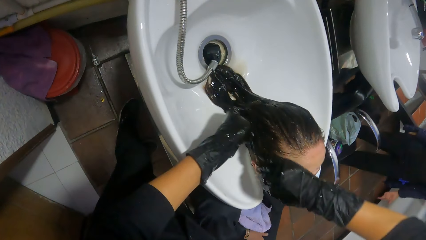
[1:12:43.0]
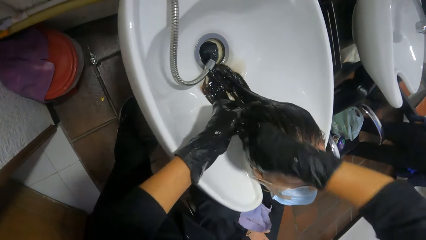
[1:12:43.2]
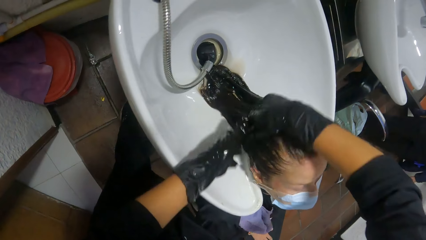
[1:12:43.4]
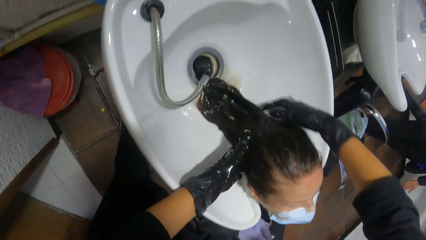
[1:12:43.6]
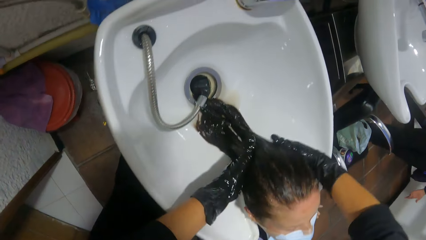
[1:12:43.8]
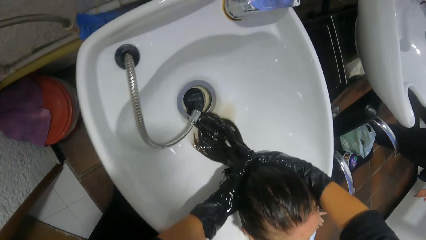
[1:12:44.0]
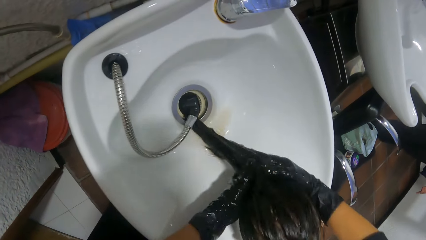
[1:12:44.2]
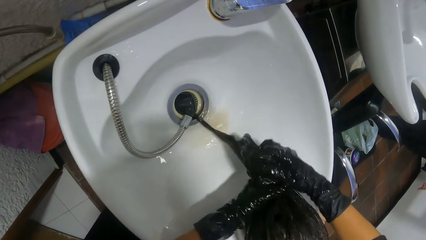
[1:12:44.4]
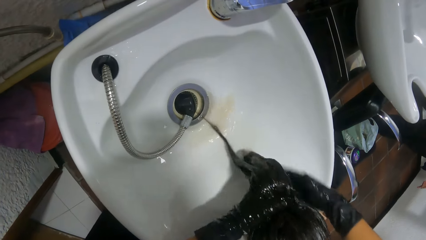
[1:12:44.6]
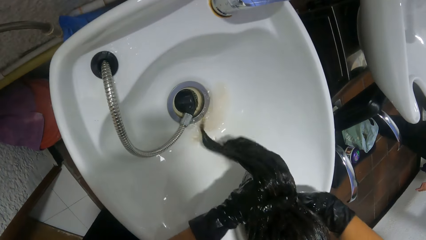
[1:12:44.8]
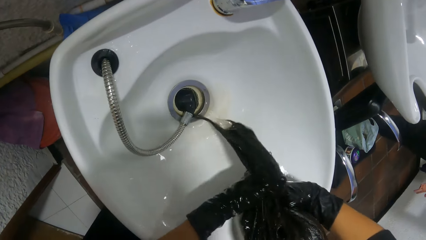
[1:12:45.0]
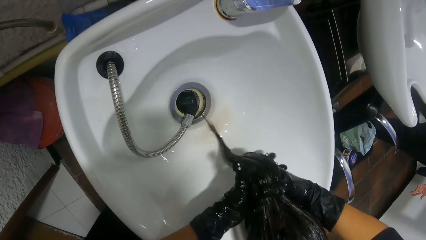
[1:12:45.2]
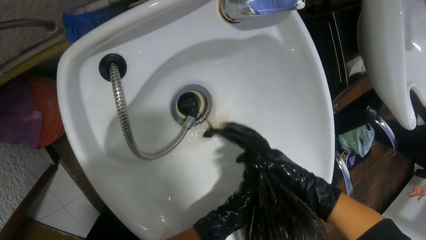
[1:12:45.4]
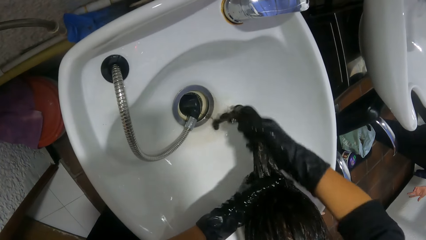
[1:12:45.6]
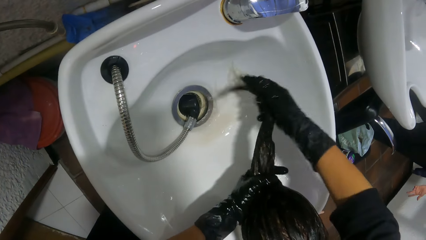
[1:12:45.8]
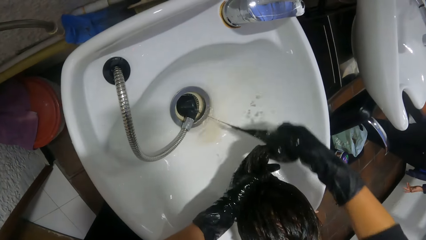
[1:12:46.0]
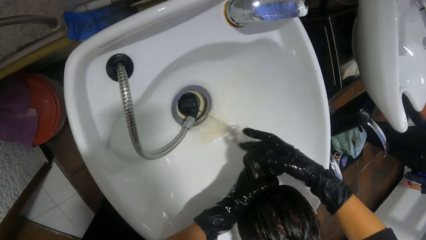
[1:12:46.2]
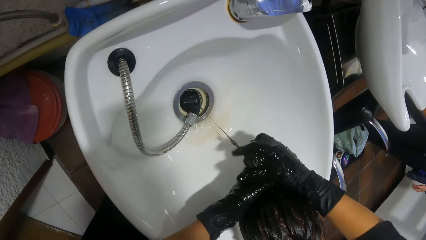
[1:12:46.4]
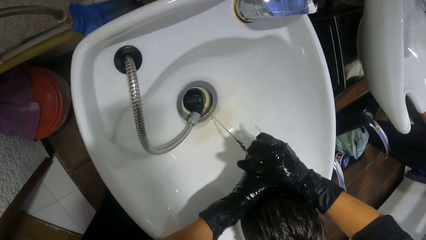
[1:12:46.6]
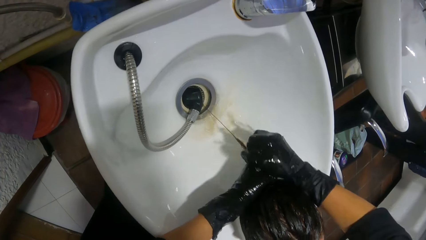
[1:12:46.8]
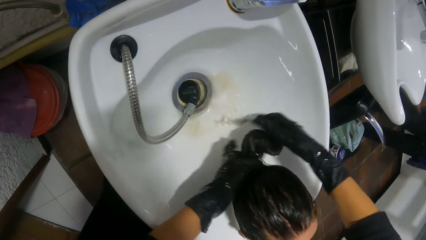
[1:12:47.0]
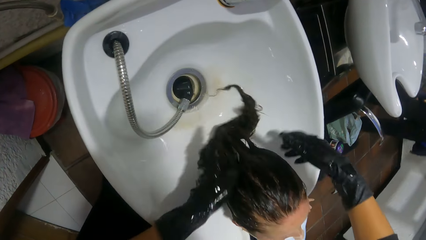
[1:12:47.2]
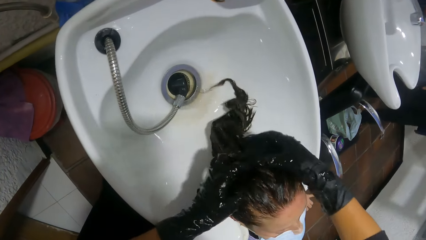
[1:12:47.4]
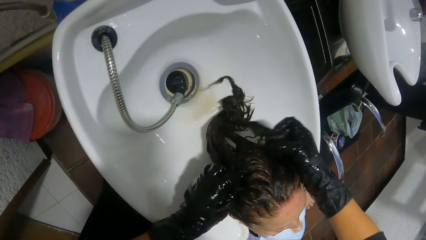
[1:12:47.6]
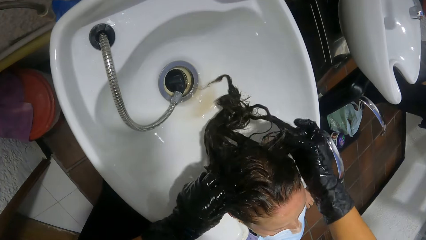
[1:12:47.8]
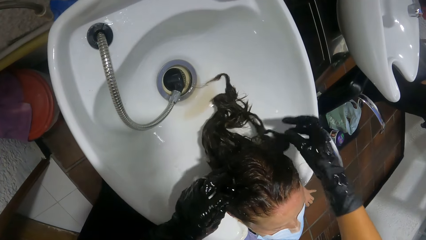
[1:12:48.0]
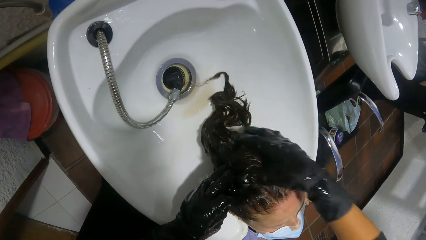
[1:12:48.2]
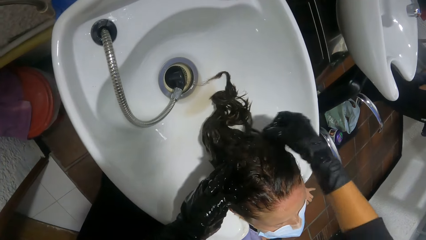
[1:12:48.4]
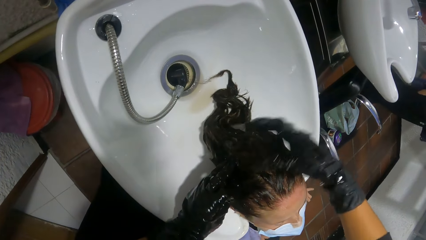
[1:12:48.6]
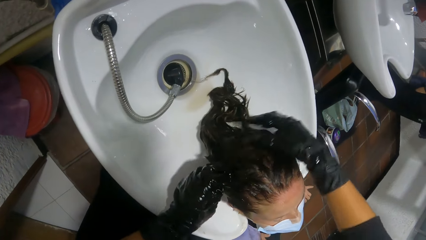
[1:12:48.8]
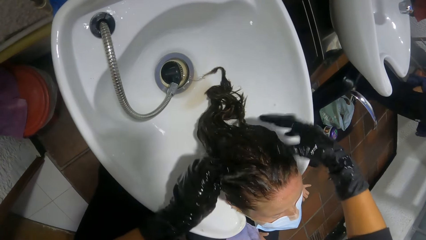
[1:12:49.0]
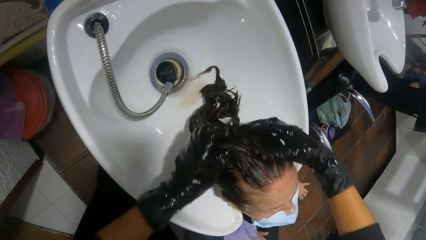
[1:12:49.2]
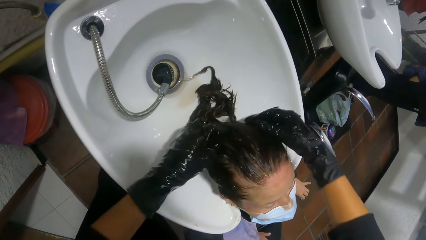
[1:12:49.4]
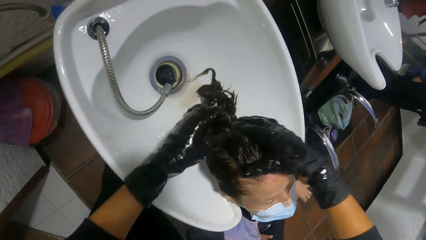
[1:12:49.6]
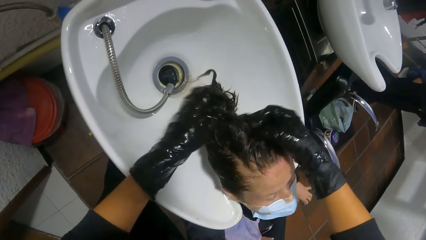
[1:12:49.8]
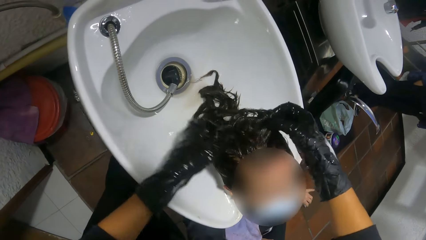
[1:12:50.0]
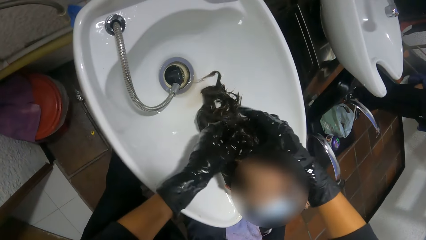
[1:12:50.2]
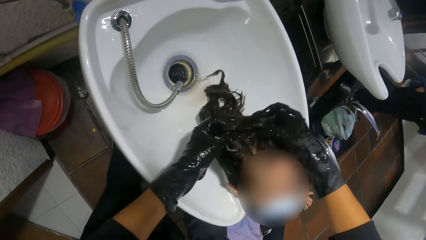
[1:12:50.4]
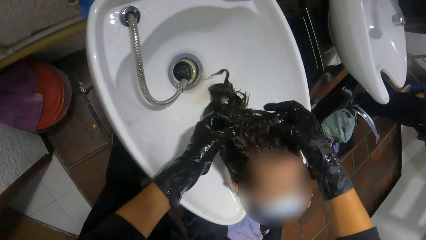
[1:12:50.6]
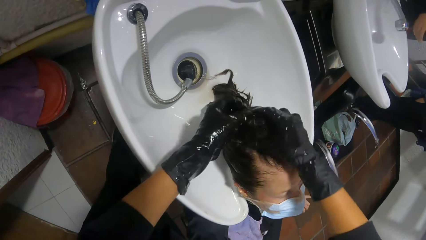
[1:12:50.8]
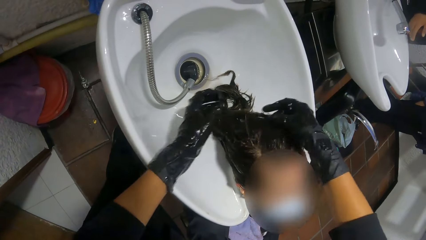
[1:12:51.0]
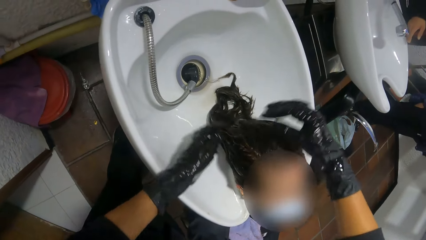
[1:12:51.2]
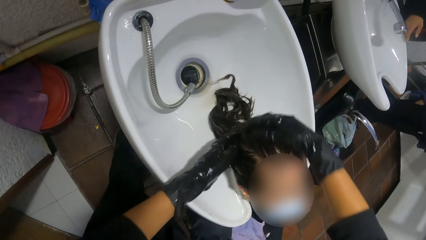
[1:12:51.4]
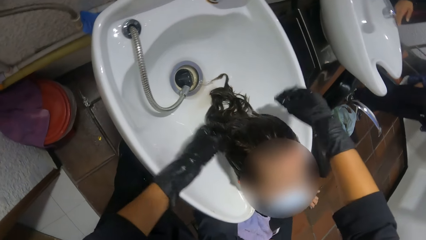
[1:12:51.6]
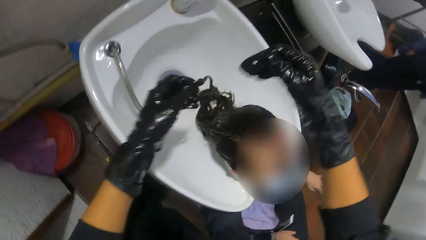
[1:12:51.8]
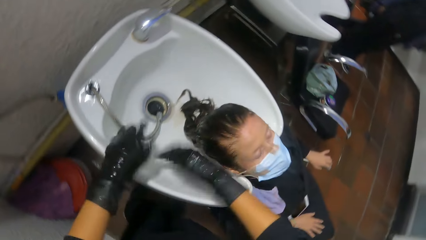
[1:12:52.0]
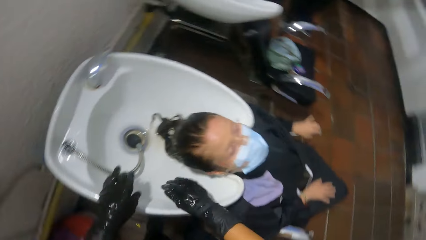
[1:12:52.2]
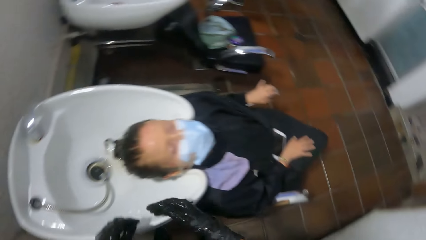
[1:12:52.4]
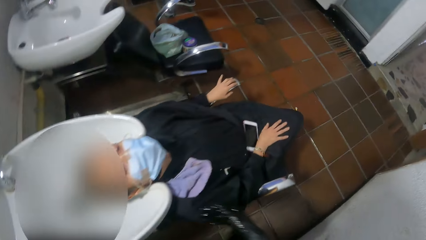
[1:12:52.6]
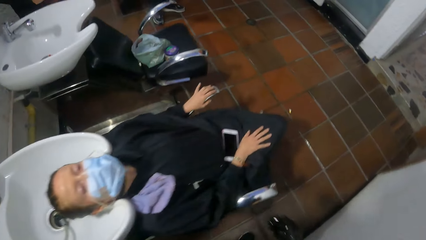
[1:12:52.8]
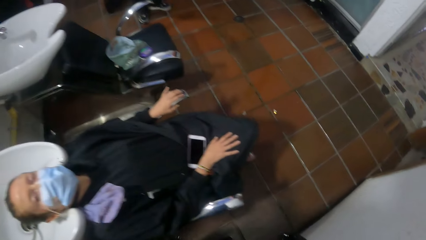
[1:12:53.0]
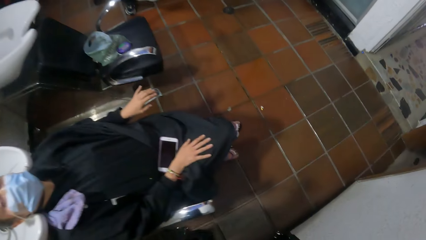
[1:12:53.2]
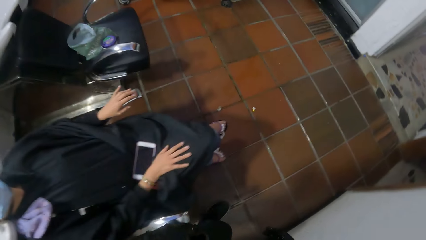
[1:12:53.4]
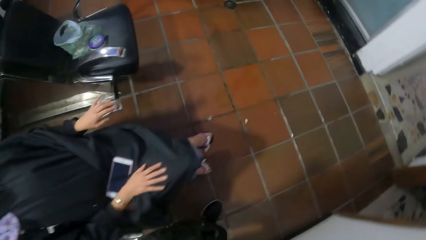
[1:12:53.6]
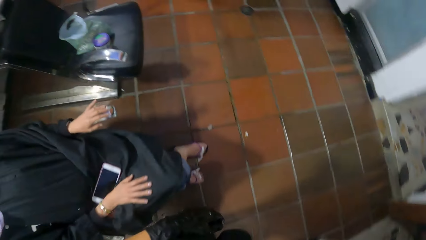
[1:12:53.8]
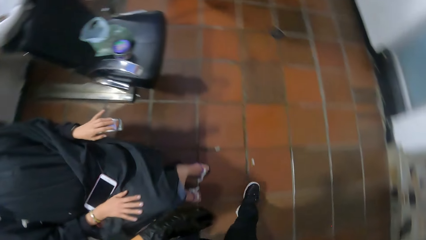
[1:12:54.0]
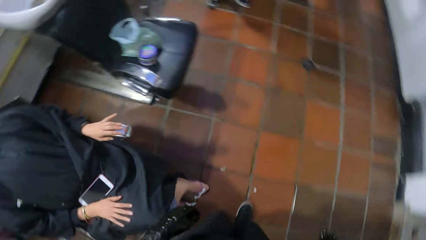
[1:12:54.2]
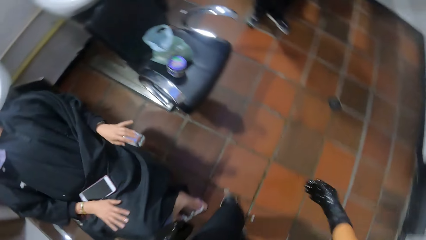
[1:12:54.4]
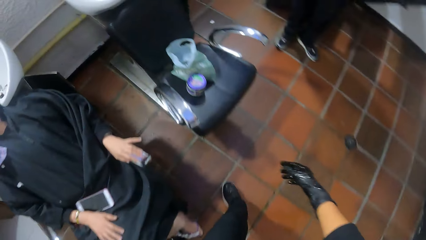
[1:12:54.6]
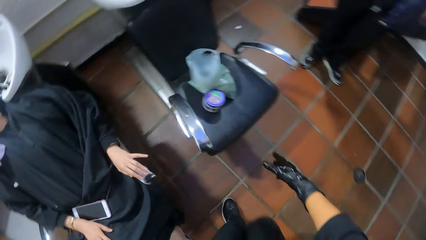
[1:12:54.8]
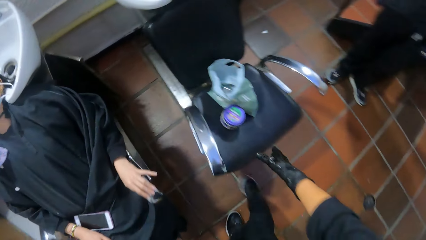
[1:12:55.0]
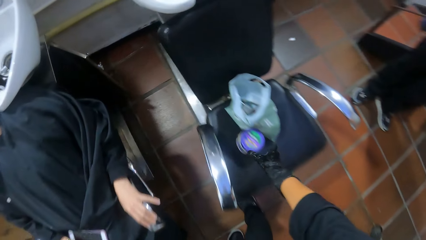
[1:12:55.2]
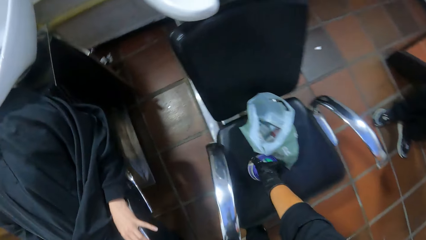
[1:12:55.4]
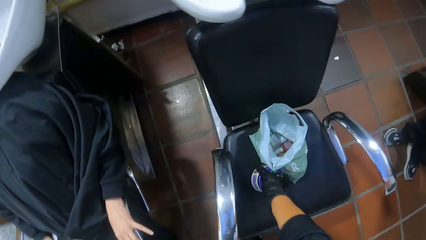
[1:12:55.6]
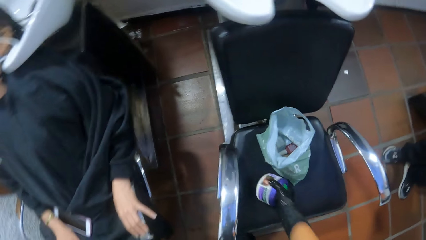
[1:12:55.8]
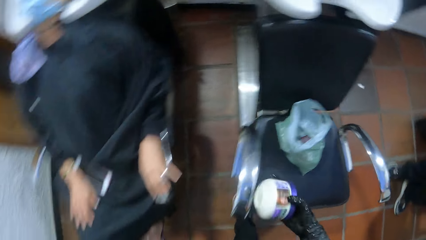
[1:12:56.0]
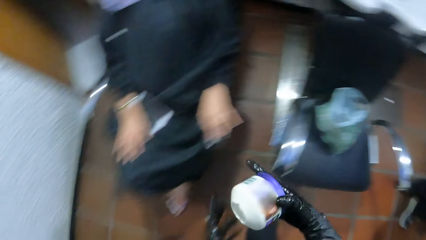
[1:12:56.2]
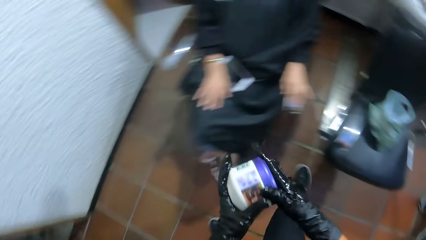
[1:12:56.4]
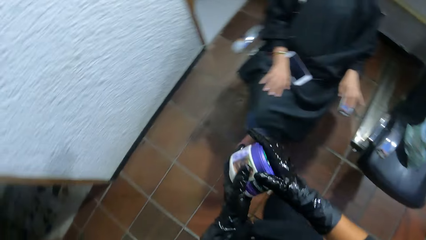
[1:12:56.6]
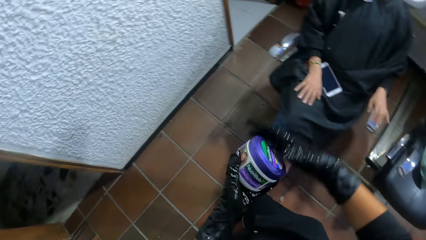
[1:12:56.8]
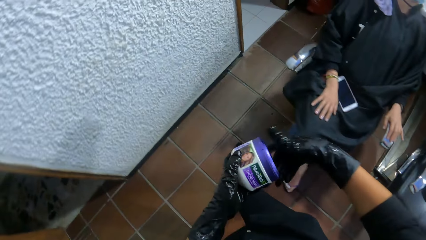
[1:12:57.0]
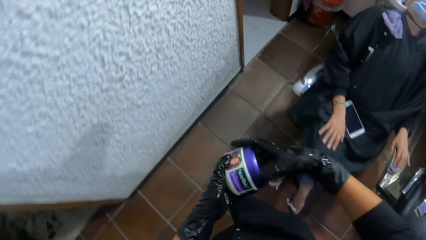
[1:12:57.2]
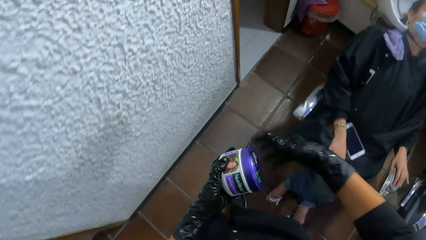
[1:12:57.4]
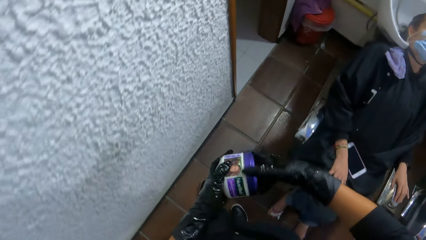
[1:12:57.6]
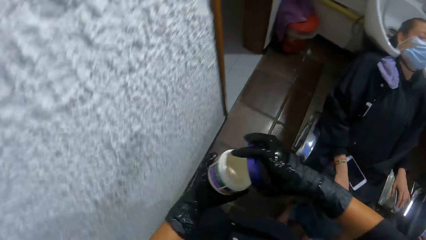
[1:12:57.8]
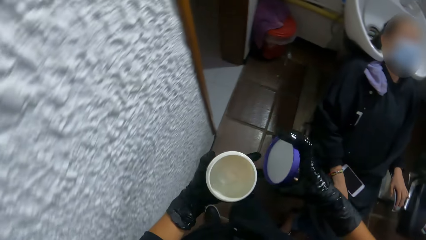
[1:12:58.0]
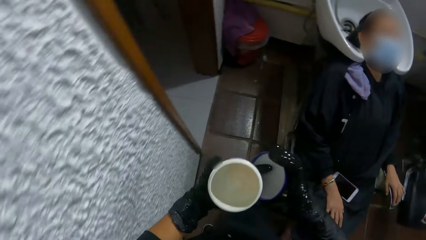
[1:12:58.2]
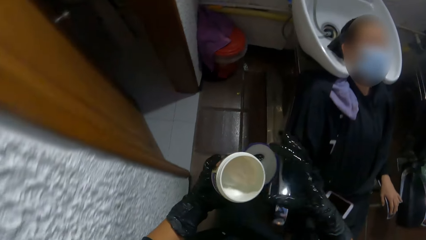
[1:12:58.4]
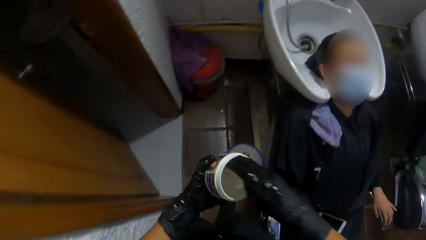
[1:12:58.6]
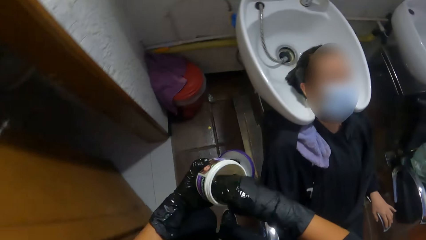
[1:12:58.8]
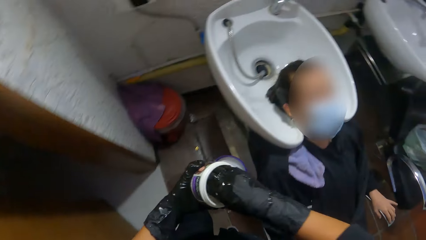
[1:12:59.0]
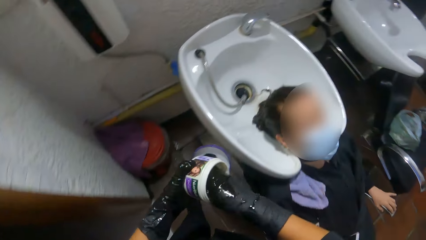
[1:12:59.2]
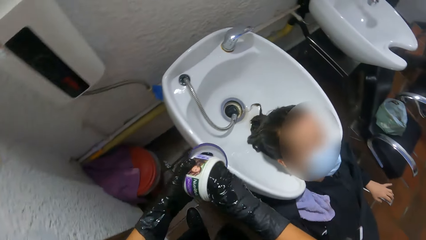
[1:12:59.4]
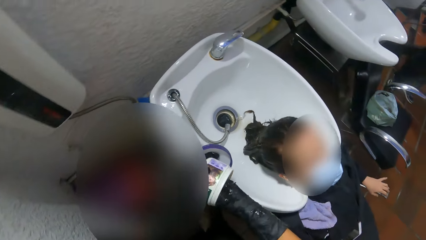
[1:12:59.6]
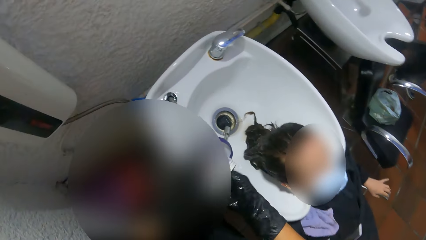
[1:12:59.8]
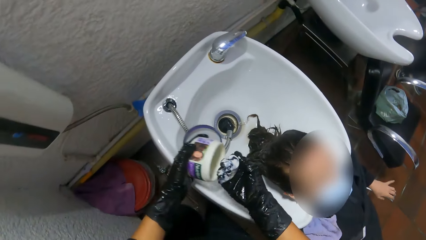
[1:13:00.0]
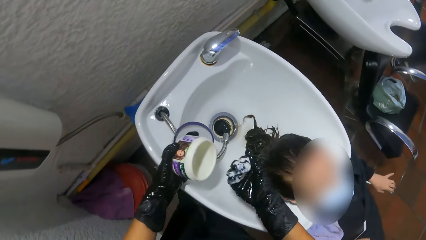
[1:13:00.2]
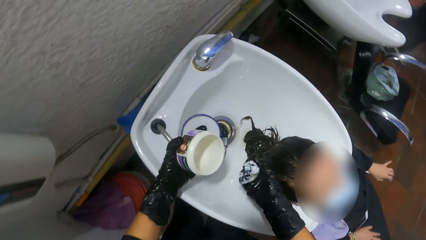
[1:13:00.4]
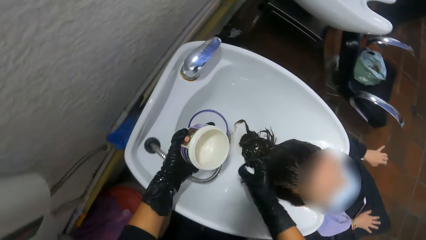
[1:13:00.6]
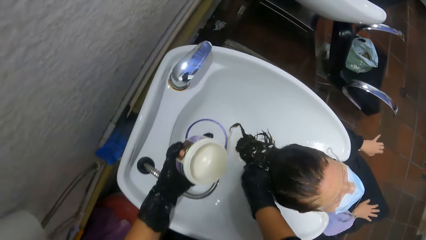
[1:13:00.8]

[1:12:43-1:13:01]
The camera wearer squeezes out relaxer on the woman's hair with both hands. She adjusts the woman's hair with both hands. She walks around the salon. She picks up a relaxer container from a chair in the salon with her right hand. She holds the relaxer container with both hands. She opens a cover of the relaxer container with her right hand. She transfers the cover of the relaxer container from her right hand to her left hand. She scoops relaxer from the relaxer container in her left hand with her right hand.
